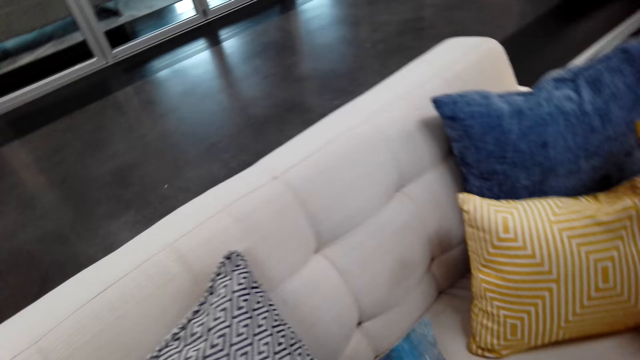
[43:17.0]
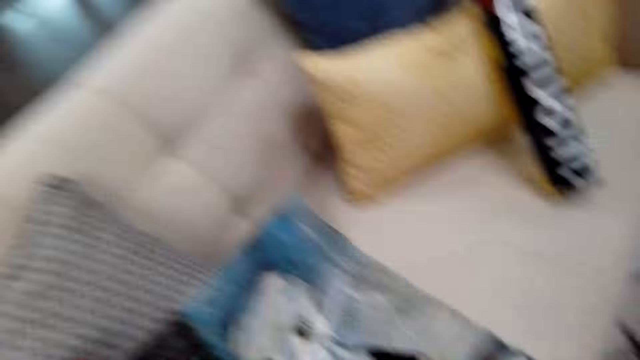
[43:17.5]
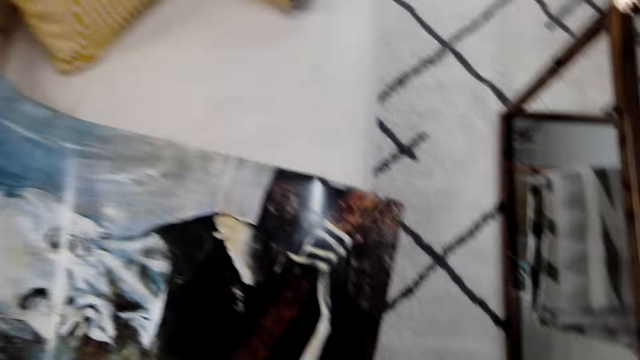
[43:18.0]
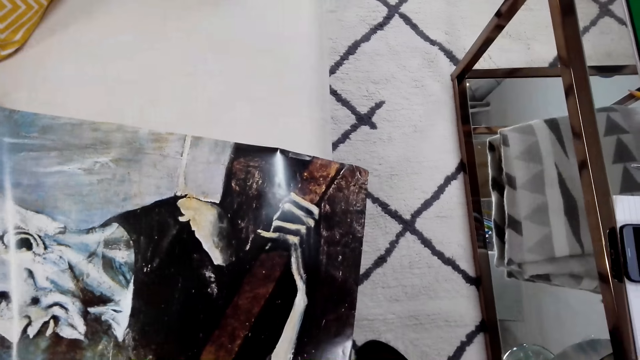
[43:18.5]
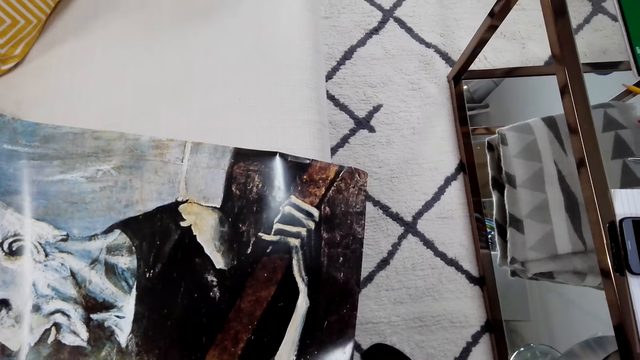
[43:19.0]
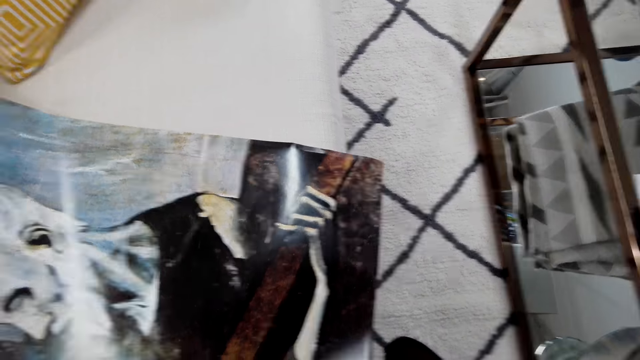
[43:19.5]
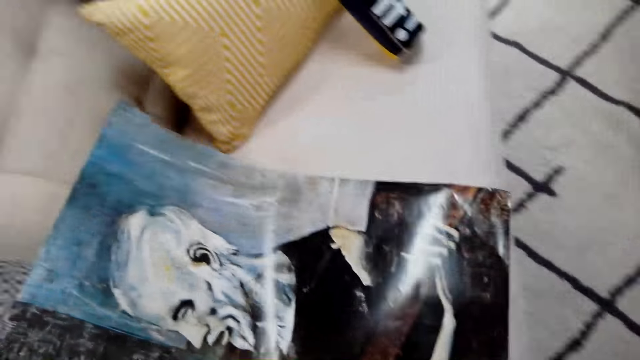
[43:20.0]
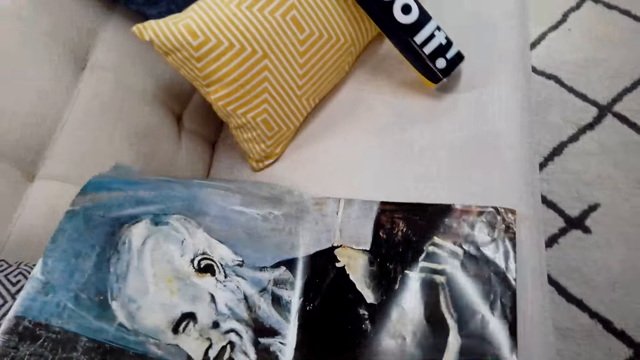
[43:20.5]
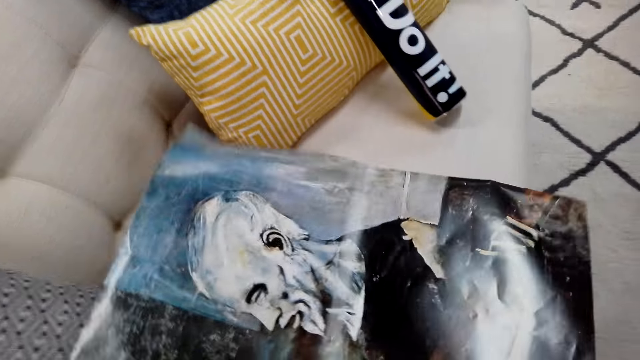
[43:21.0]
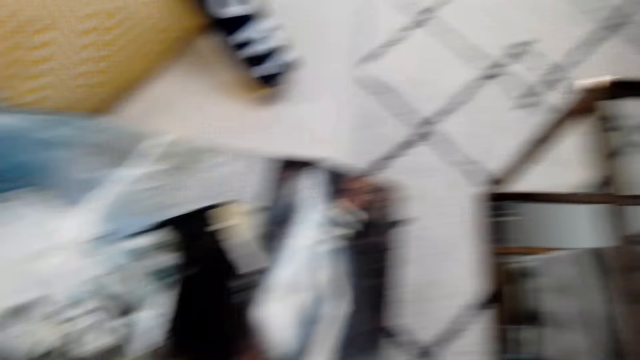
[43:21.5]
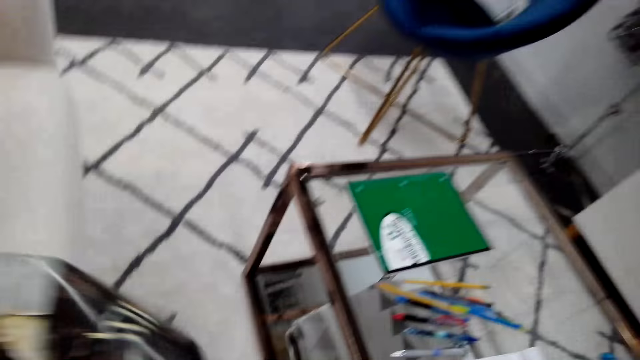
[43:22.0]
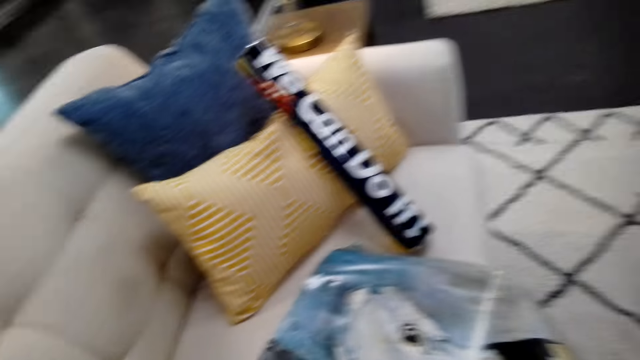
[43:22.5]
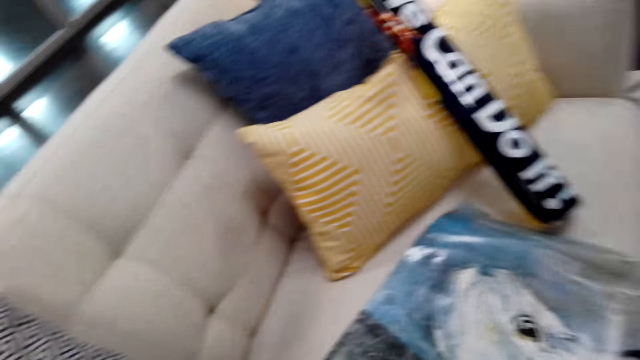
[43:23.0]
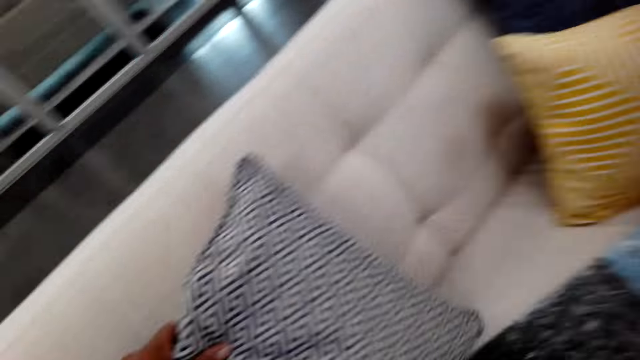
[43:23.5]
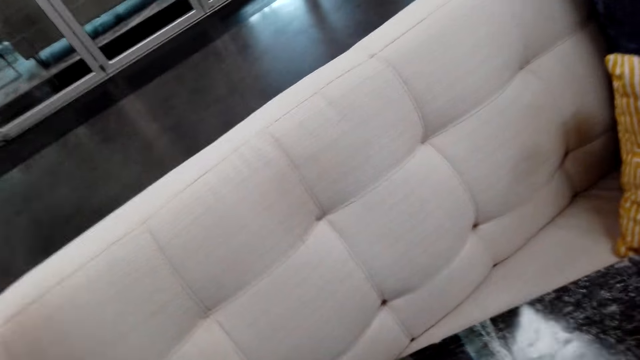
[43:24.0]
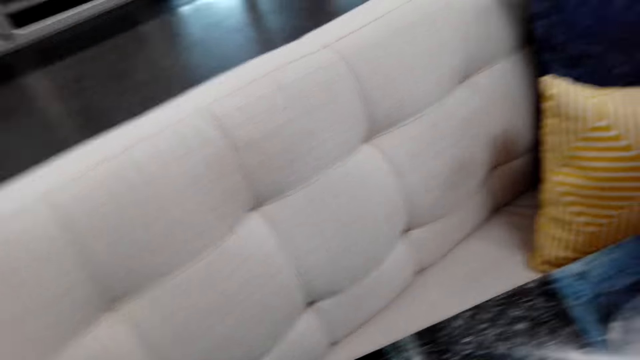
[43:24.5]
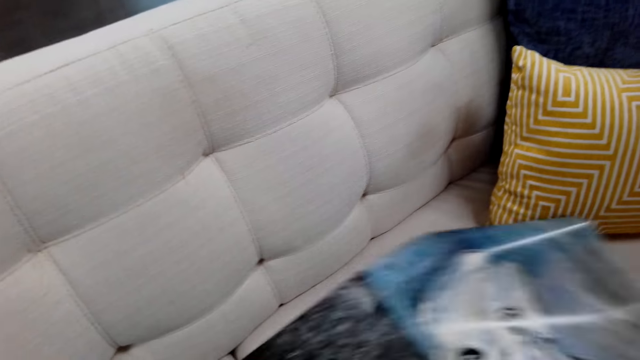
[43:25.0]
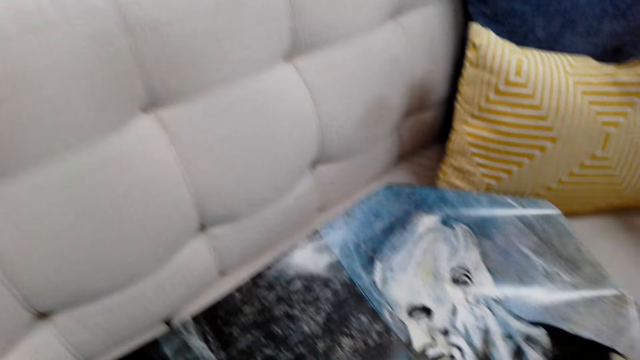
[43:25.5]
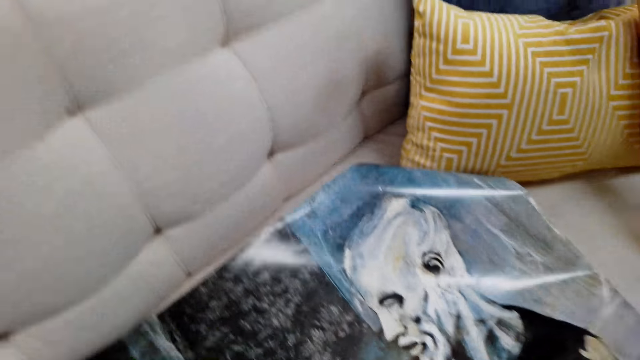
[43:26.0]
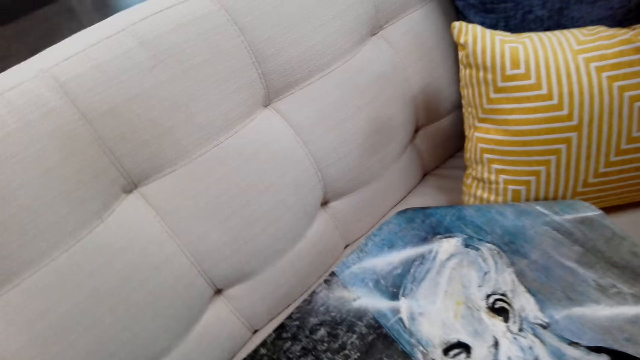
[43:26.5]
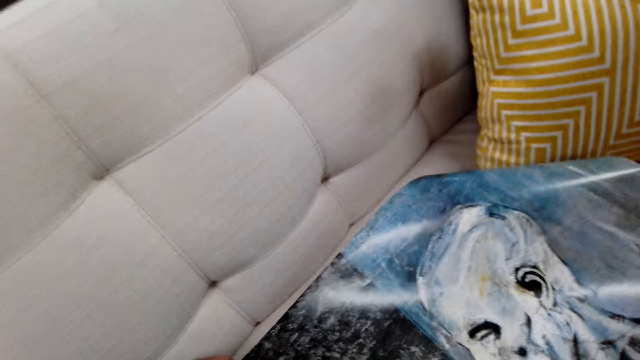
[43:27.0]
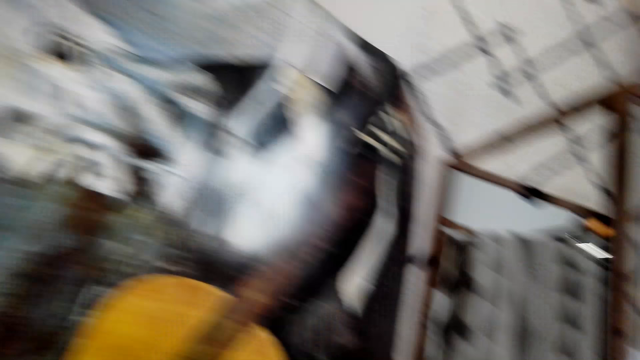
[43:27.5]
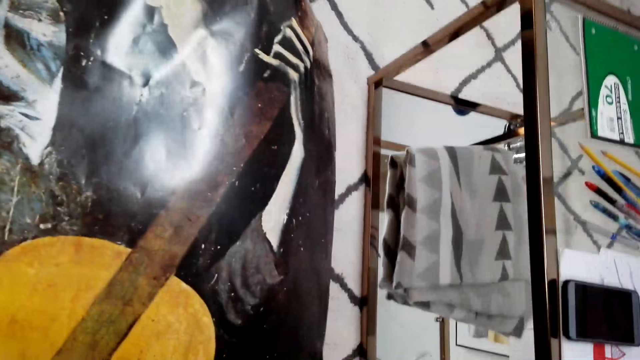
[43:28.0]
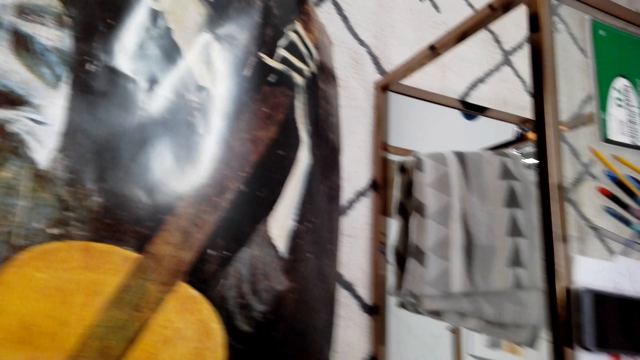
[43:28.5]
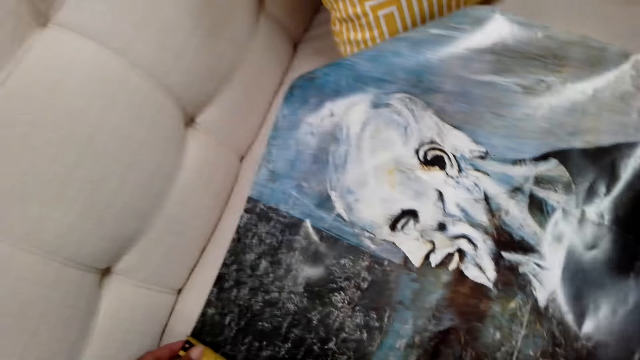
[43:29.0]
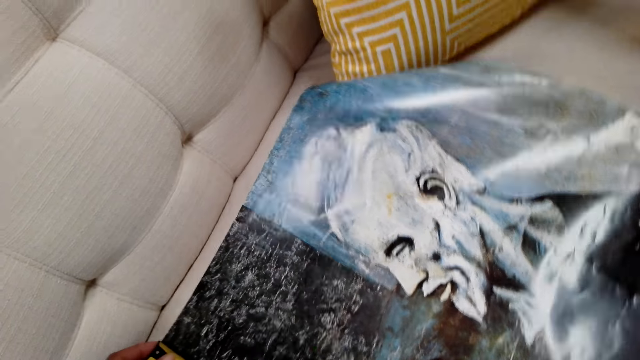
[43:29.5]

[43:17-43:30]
The camera wearer looks around the art. They take a pillow from the couch and measure a paint with a tape measure.

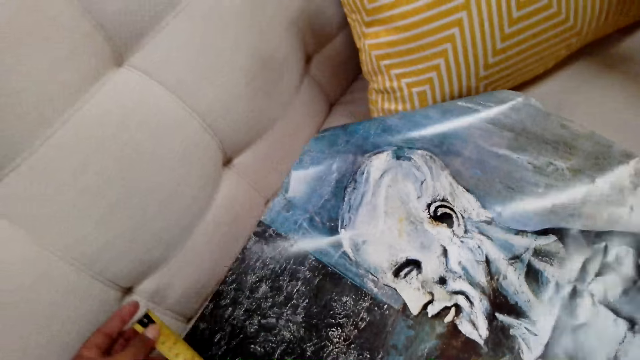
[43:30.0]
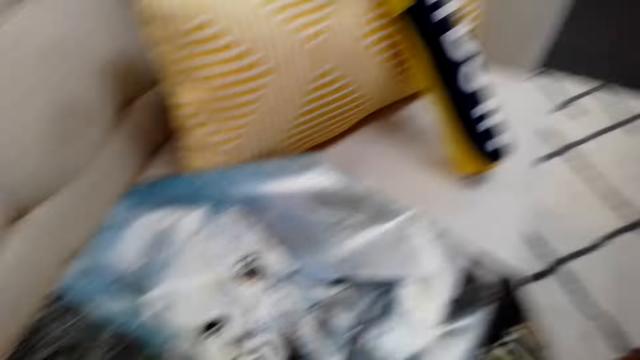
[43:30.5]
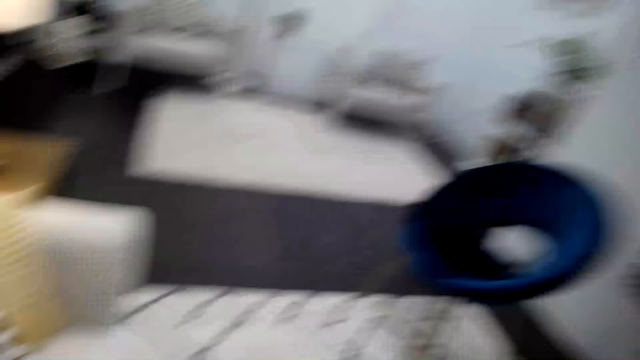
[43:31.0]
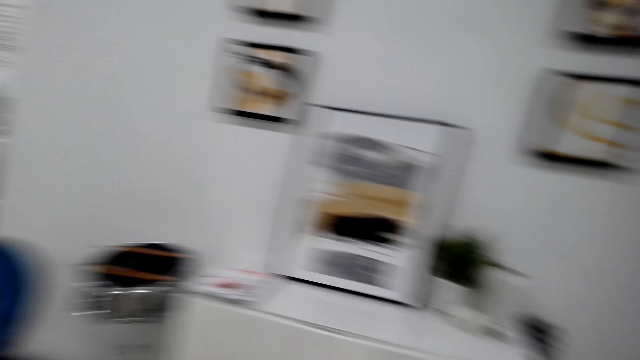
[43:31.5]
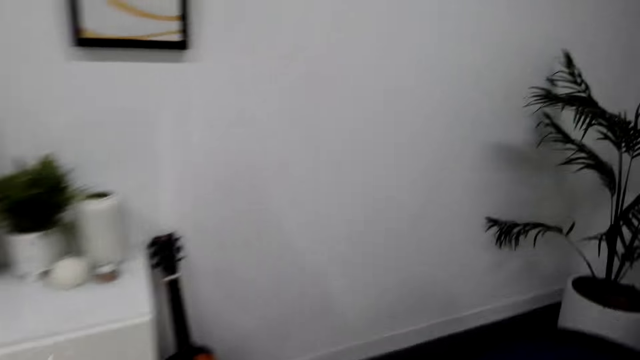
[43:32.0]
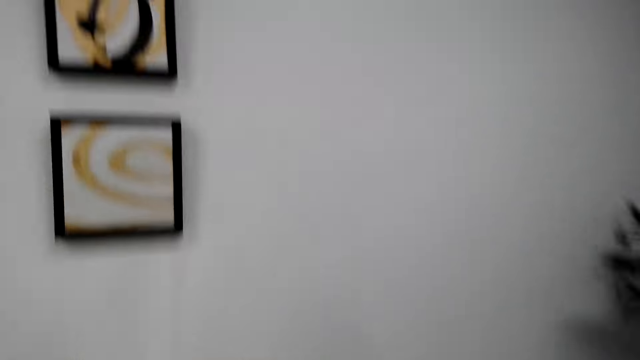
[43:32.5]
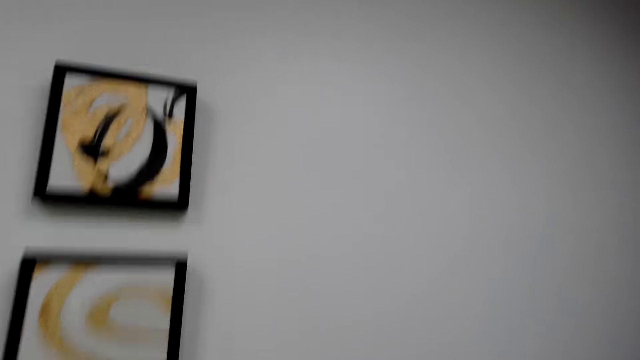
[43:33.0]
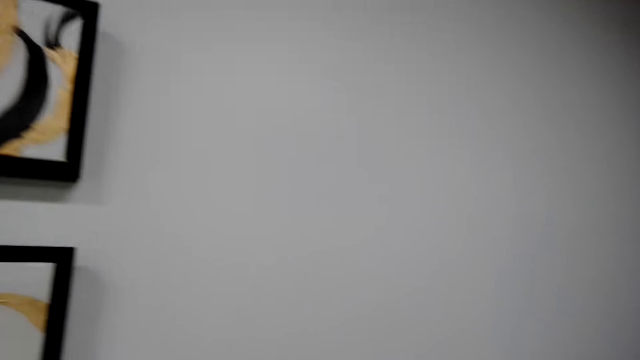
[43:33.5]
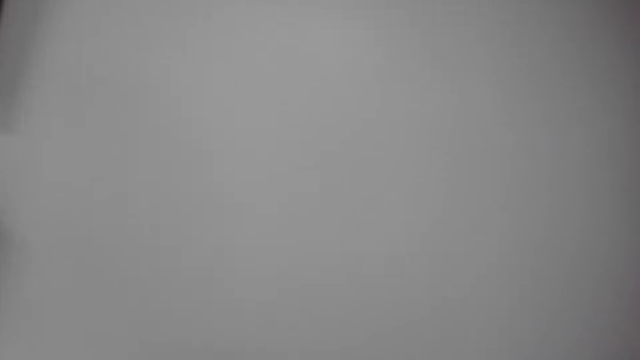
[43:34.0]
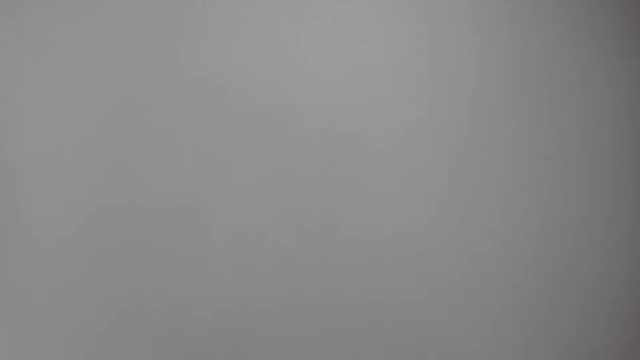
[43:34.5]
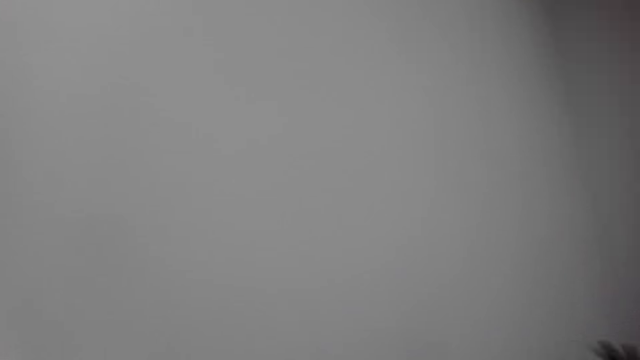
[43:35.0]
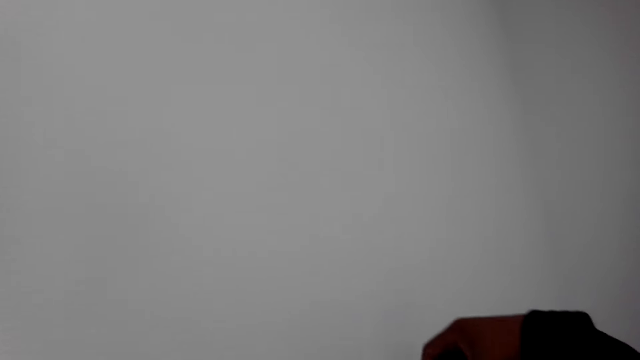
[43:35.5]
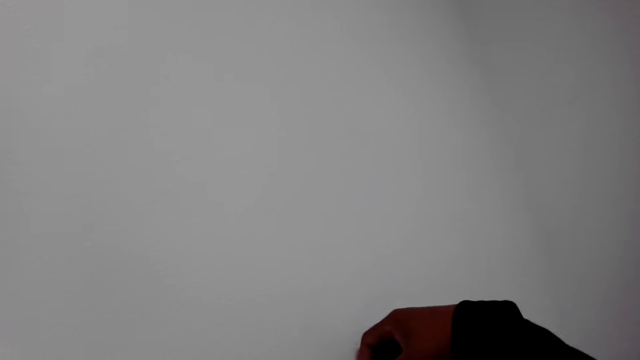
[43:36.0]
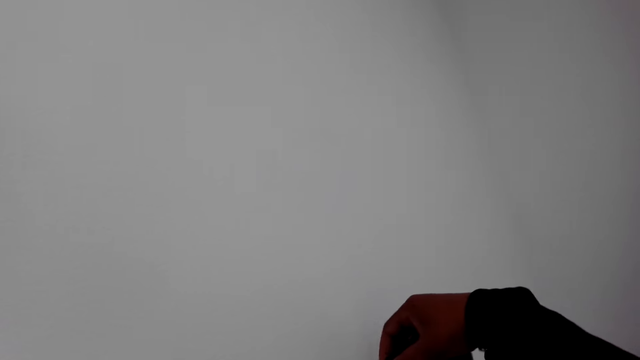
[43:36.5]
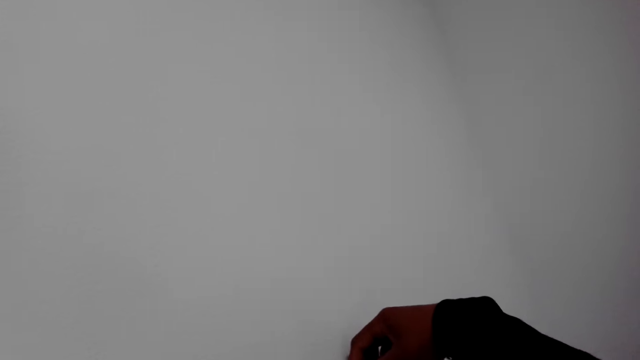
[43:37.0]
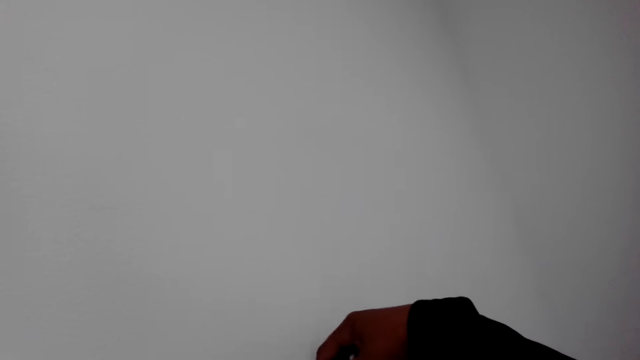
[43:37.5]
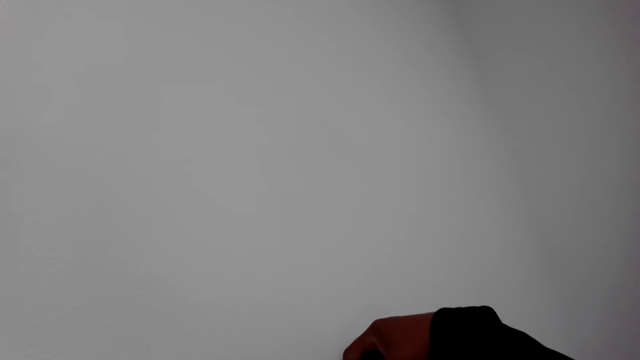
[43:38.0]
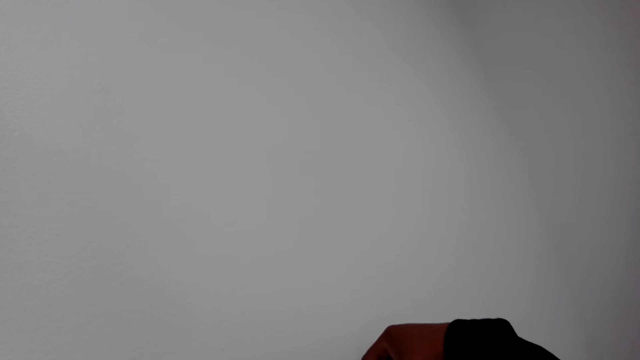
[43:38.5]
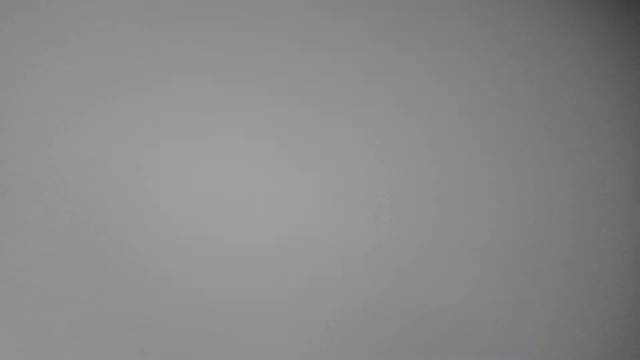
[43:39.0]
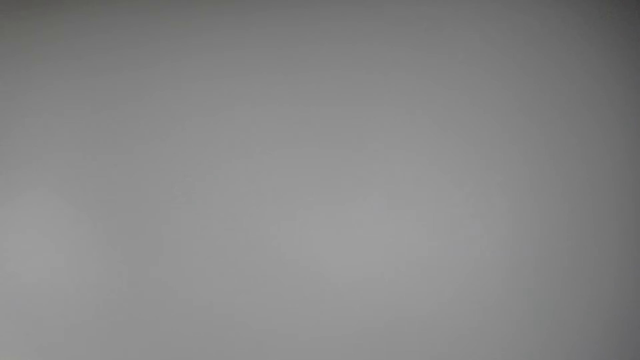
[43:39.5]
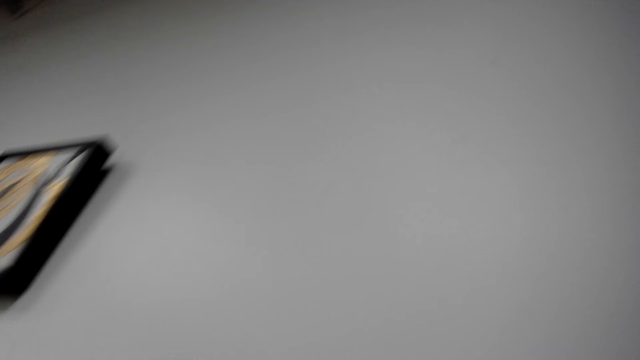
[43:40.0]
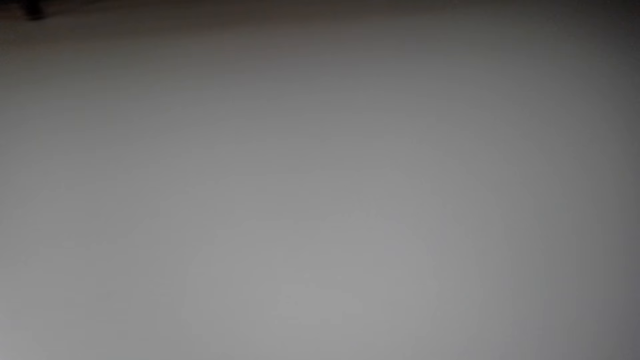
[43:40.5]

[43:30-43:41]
The camera wearer walks toward the wall, walks around the house, and measures the wall with a tape measure.
